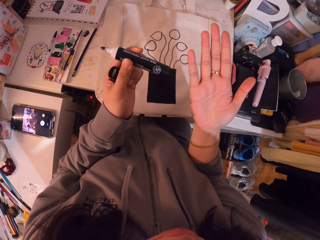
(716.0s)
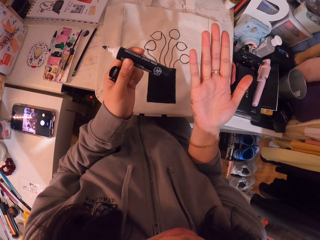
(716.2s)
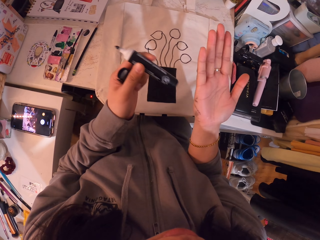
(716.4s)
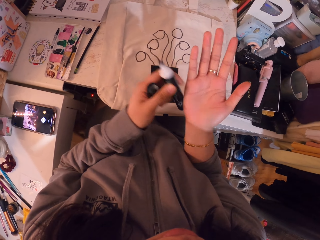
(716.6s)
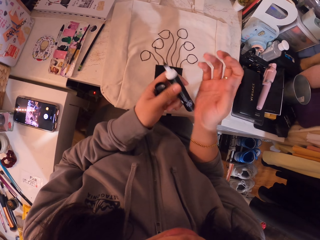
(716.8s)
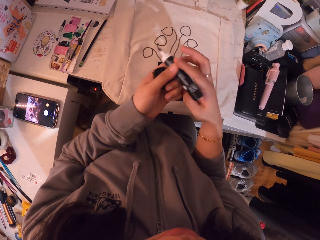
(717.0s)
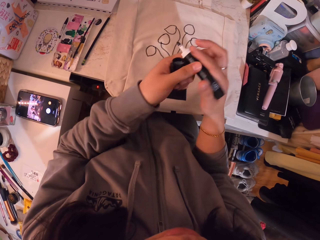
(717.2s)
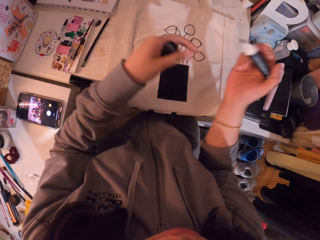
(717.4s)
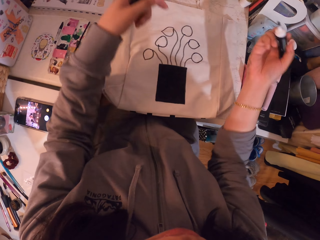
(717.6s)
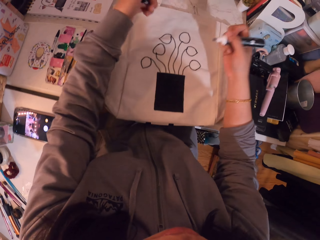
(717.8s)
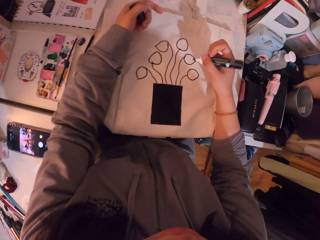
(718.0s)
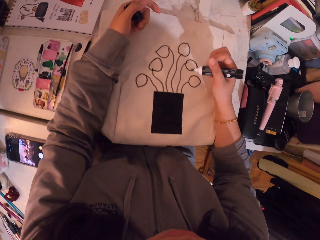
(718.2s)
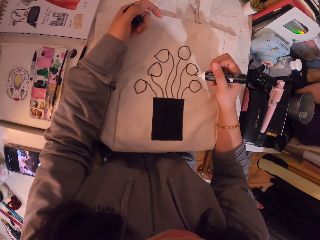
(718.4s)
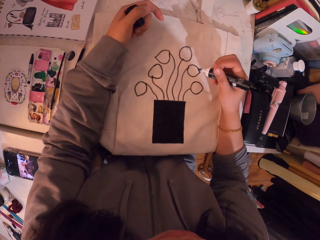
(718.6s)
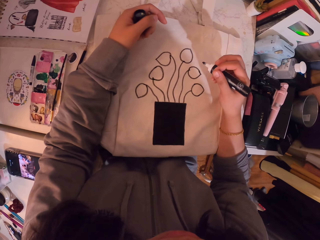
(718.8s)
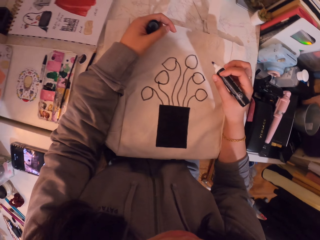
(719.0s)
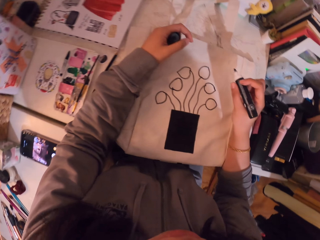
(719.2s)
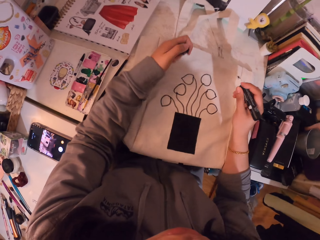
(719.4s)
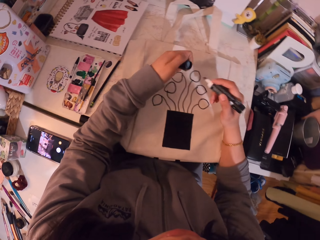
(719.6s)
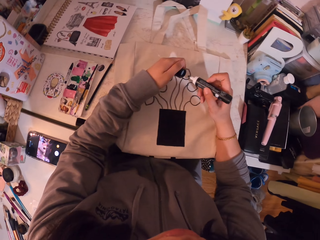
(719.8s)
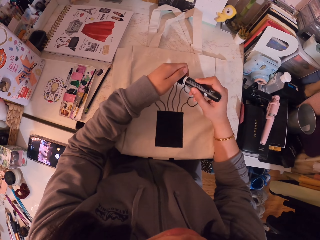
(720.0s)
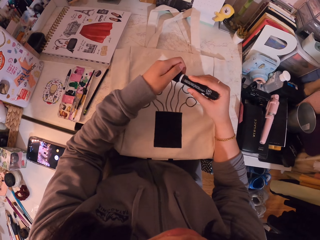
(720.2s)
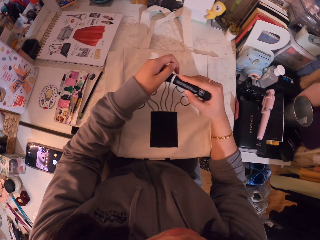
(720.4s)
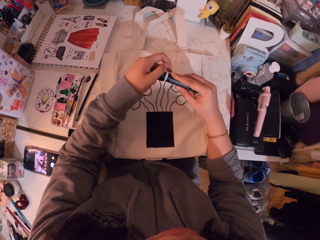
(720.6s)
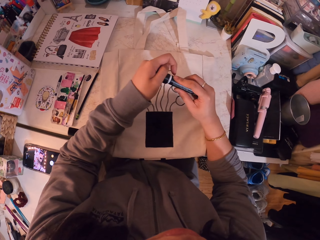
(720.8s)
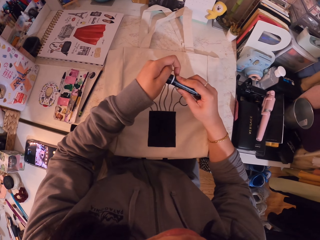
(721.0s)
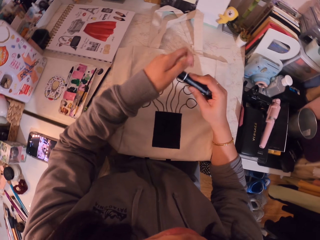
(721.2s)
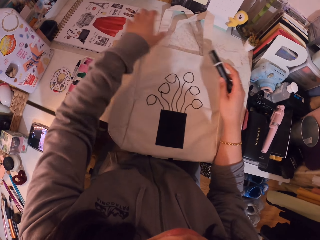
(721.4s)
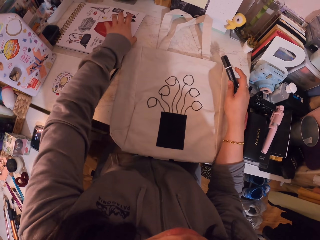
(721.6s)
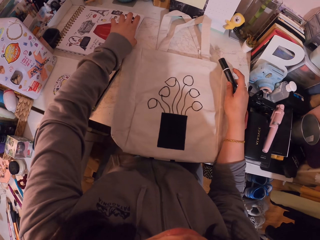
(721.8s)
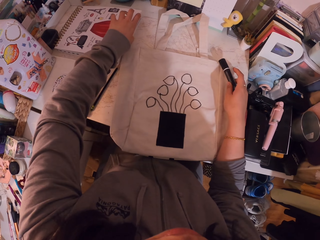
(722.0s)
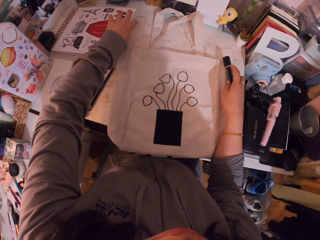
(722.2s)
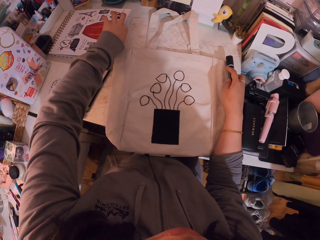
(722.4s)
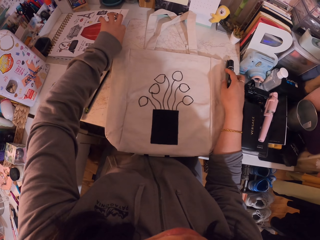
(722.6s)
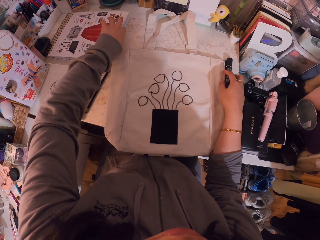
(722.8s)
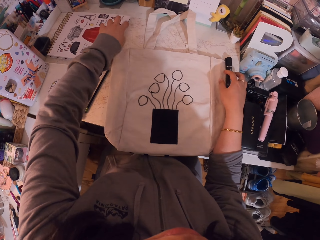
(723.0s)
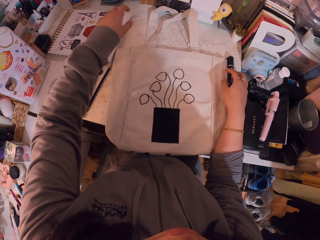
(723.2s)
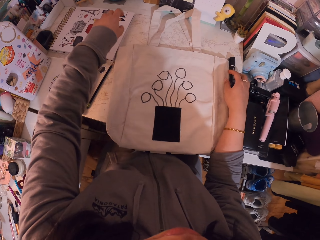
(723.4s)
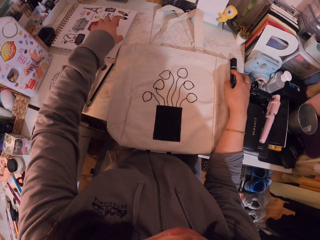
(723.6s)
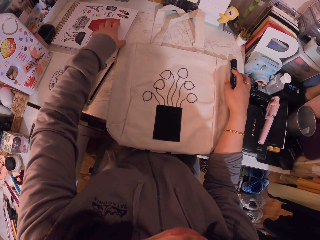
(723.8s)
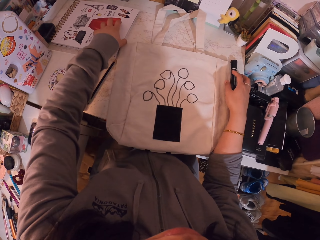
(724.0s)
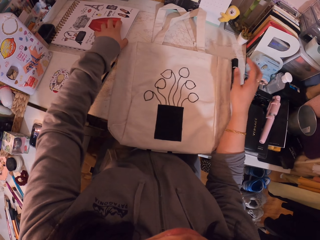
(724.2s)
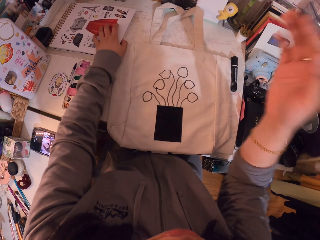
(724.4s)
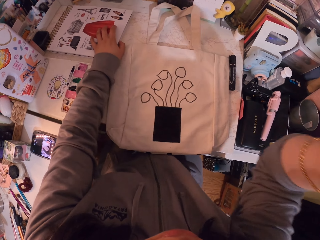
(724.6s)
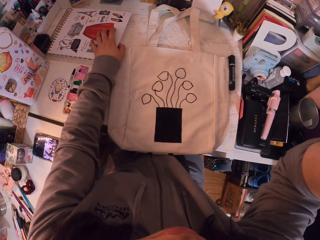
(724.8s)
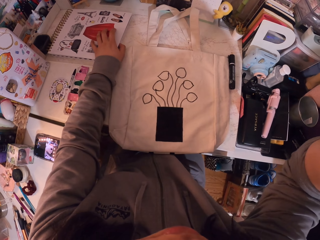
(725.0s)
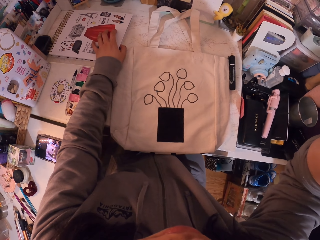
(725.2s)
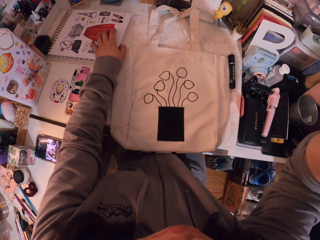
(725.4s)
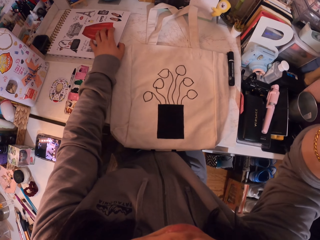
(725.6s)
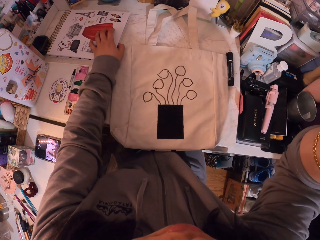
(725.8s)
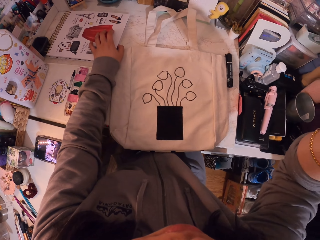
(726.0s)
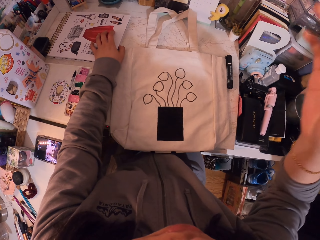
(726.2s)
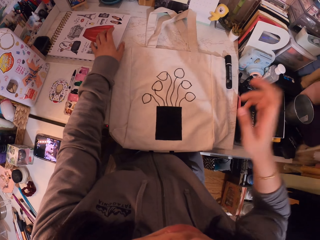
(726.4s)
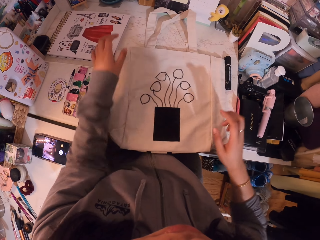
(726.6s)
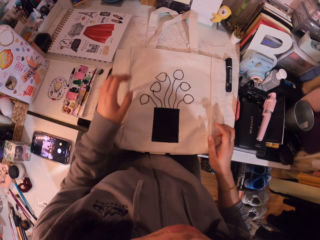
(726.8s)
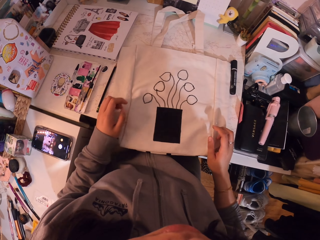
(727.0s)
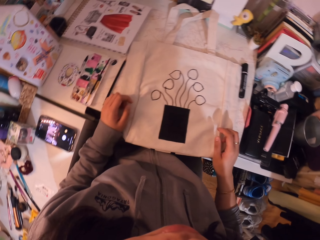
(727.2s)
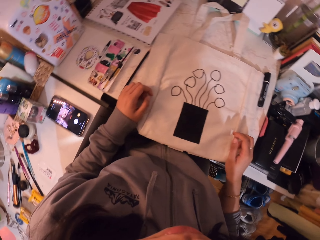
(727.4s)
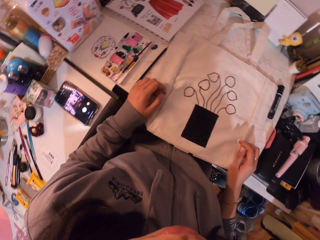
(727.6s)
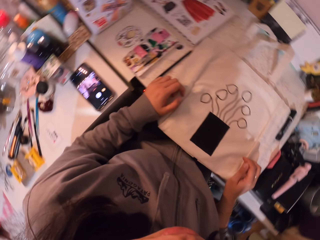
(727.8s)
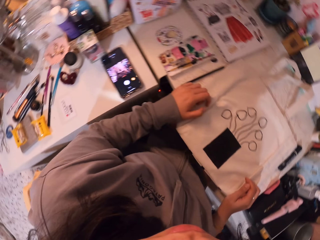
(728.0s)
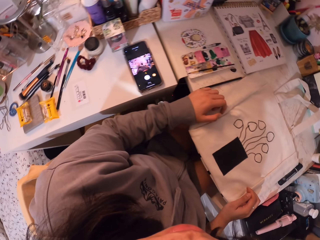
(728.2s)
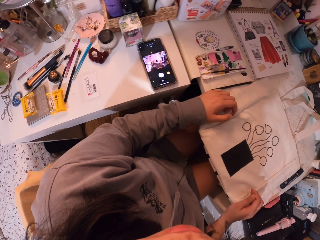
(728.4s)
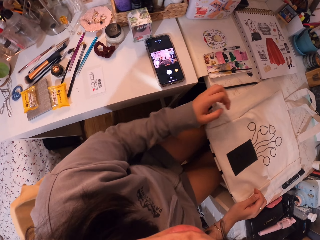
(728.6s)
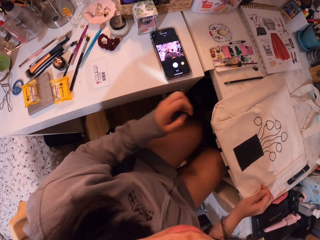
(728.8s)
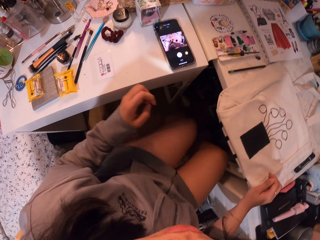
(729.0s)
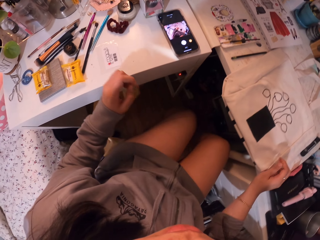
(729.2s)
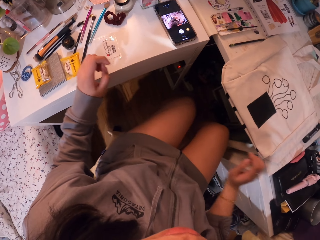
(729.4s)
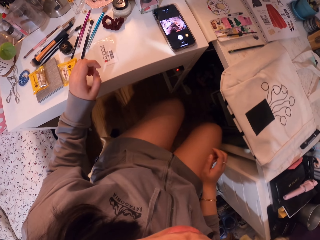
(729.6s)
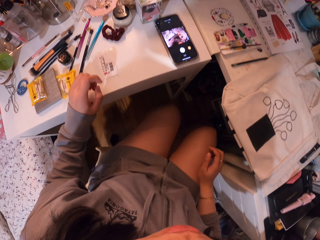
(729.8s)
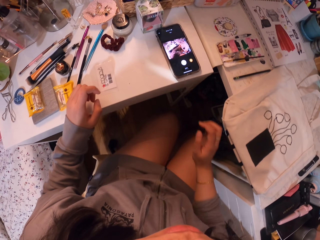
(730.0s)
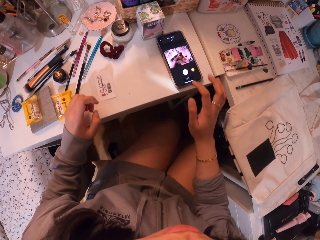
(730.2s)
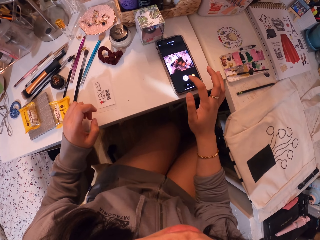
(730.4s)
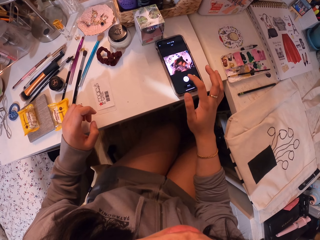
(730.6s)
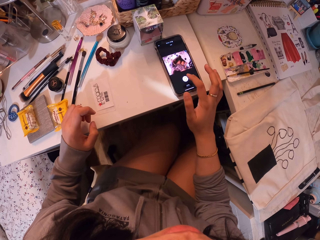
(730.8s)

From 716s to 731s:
The camera wearer moves her hand. She looks at her hand. She moves her hand. She picks up the mark pen. She moves her hands. She closes the mark pen. She moves her hands. She puts the marker pen on the table. She opens a book. She moves her hand. She moves her hand down. She moves her hand up. She moves her hand down. She moves her hand. She puts her hand on the canvas bag. She moves back. She presses her phone.
